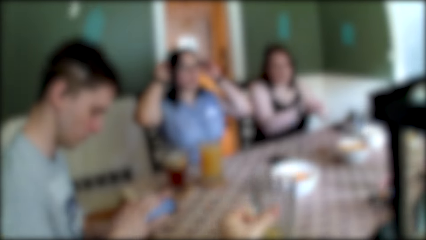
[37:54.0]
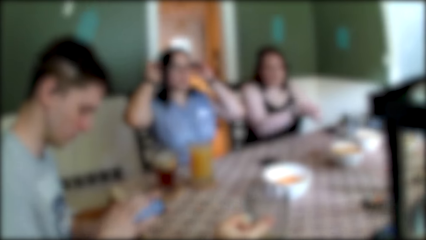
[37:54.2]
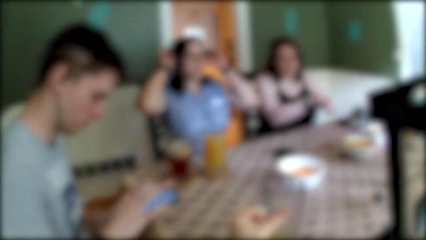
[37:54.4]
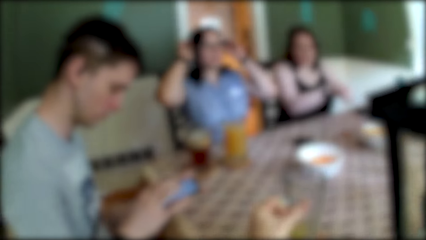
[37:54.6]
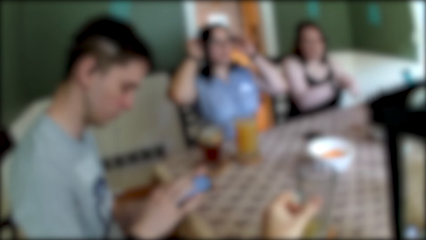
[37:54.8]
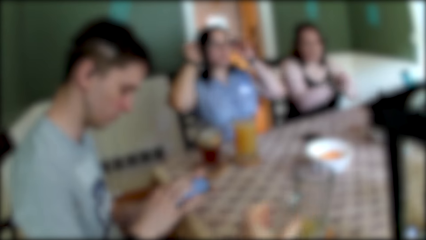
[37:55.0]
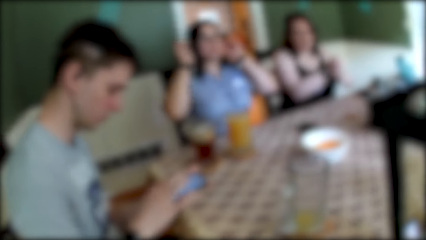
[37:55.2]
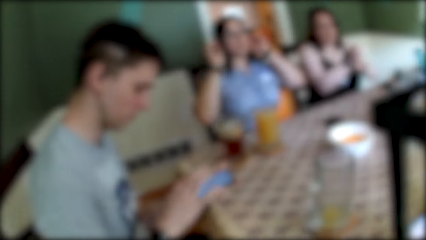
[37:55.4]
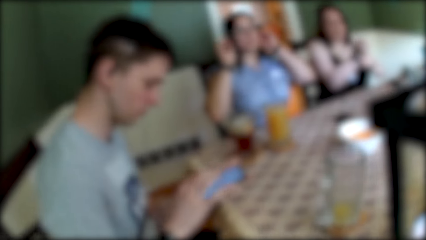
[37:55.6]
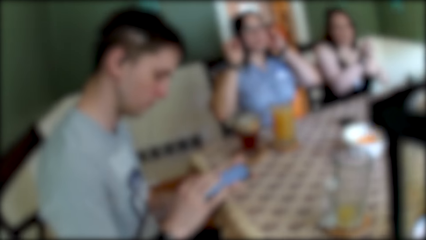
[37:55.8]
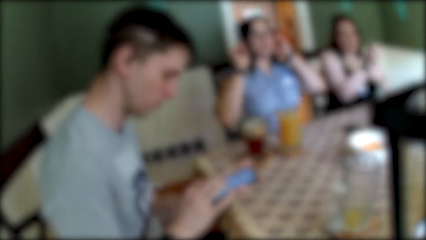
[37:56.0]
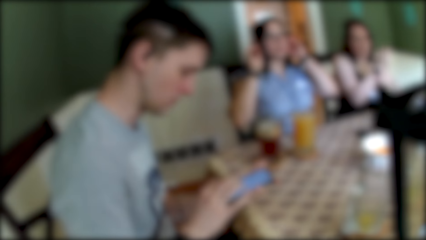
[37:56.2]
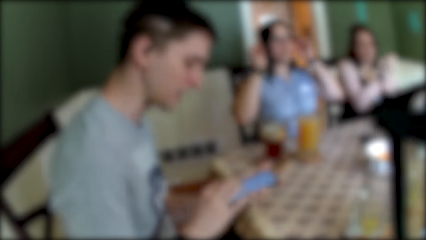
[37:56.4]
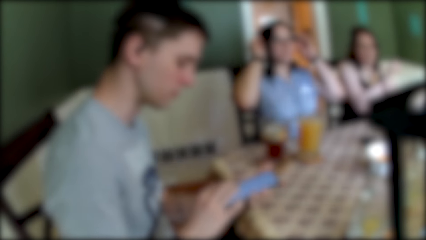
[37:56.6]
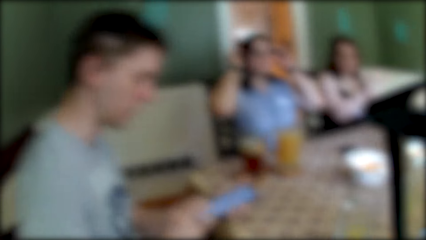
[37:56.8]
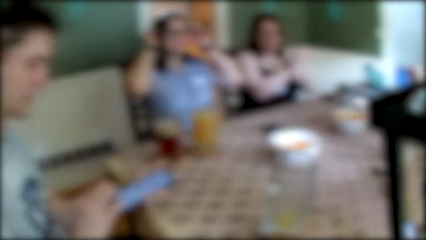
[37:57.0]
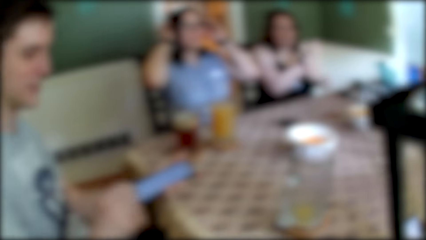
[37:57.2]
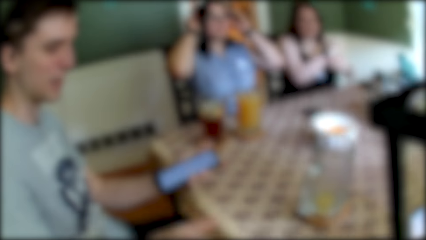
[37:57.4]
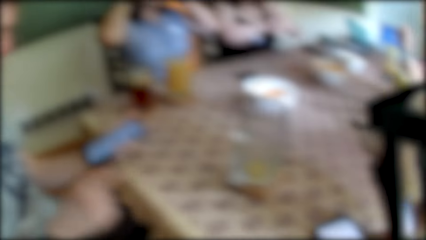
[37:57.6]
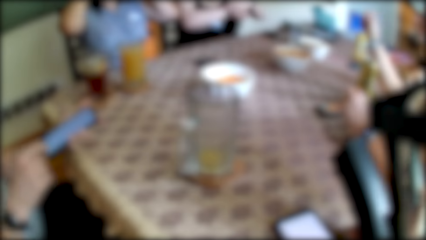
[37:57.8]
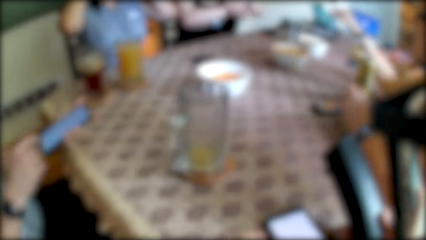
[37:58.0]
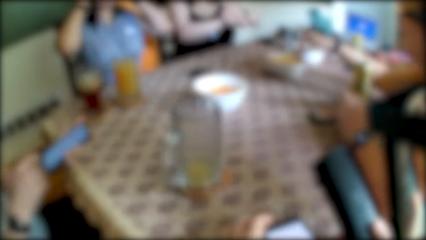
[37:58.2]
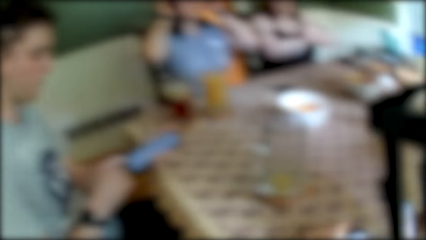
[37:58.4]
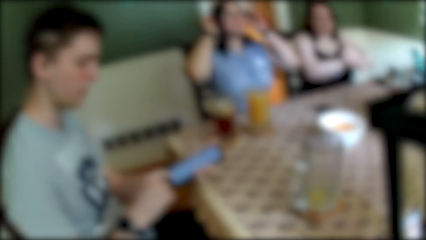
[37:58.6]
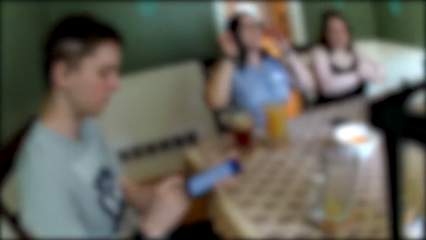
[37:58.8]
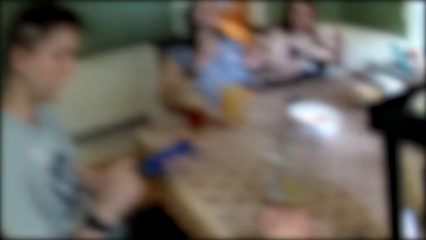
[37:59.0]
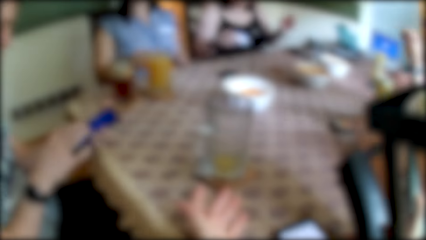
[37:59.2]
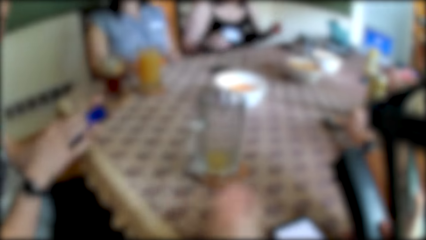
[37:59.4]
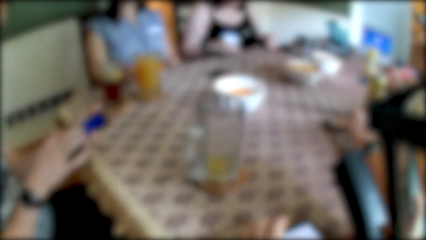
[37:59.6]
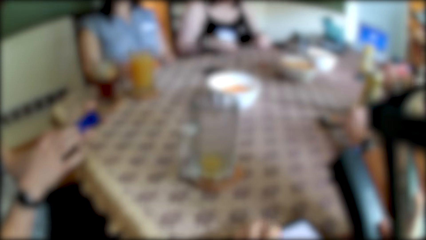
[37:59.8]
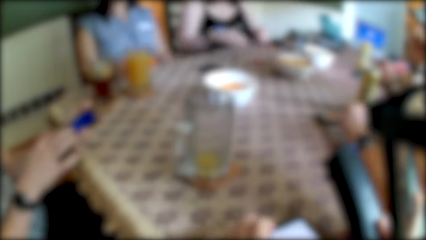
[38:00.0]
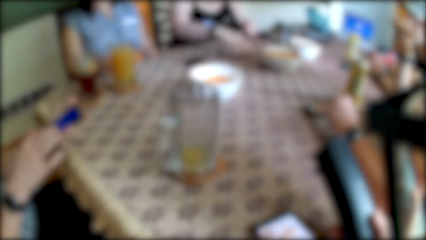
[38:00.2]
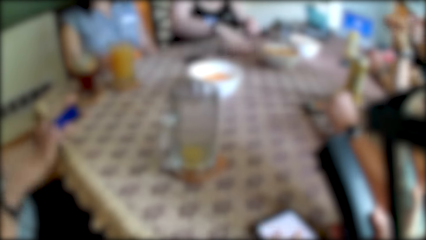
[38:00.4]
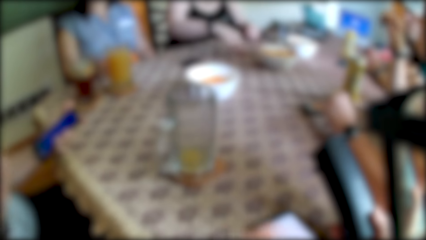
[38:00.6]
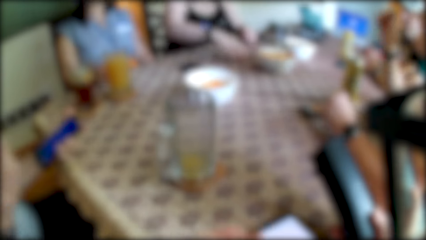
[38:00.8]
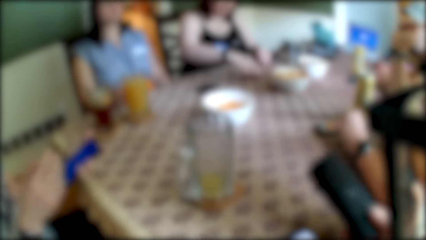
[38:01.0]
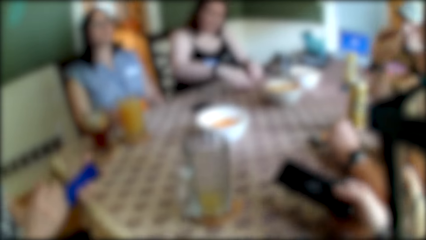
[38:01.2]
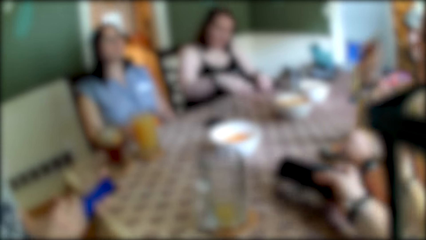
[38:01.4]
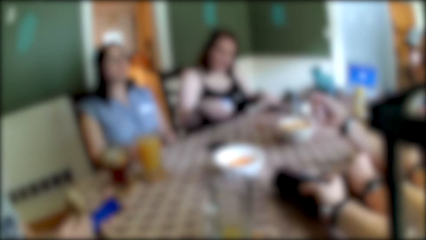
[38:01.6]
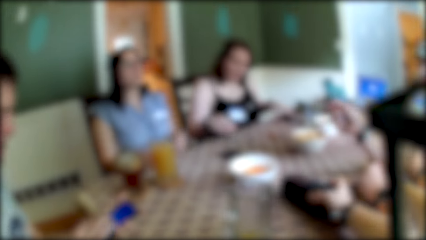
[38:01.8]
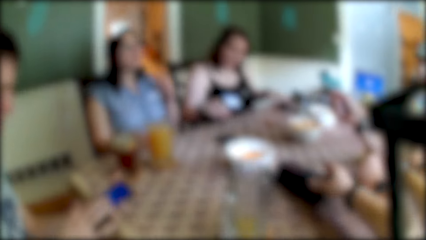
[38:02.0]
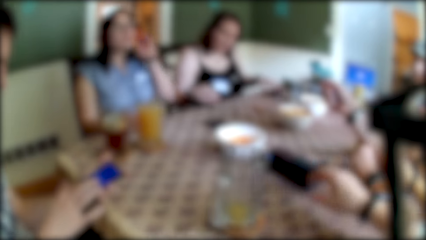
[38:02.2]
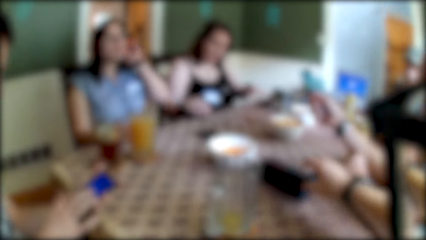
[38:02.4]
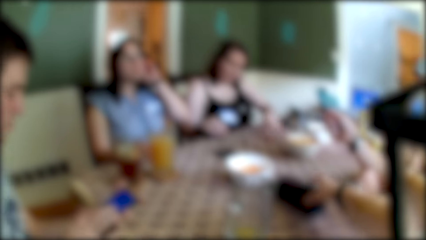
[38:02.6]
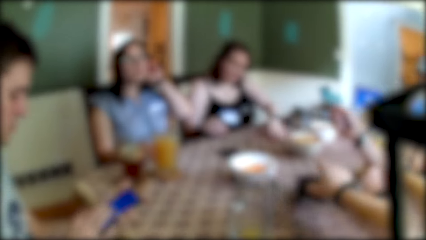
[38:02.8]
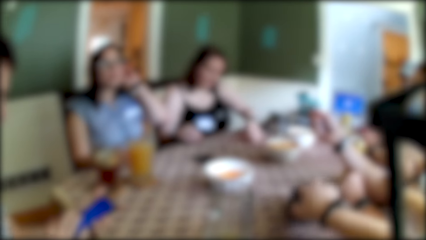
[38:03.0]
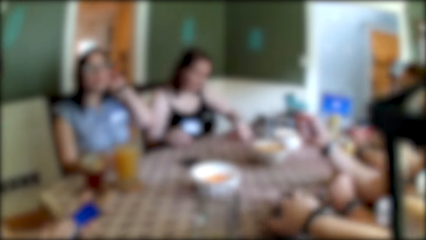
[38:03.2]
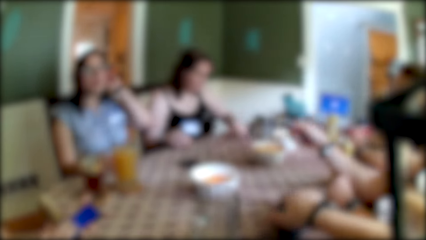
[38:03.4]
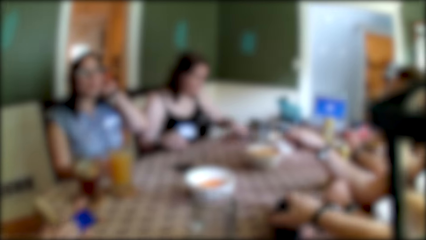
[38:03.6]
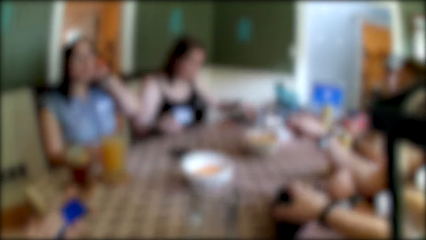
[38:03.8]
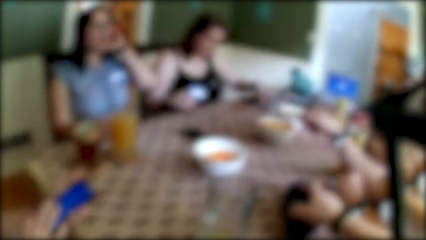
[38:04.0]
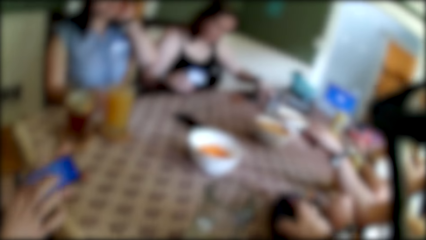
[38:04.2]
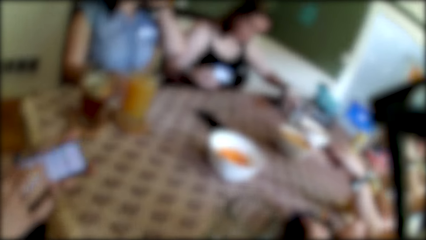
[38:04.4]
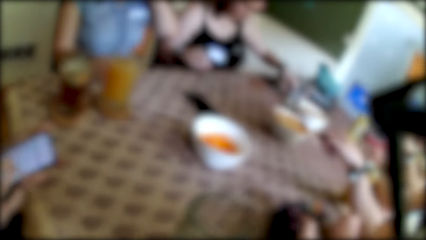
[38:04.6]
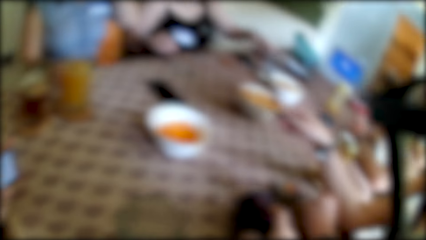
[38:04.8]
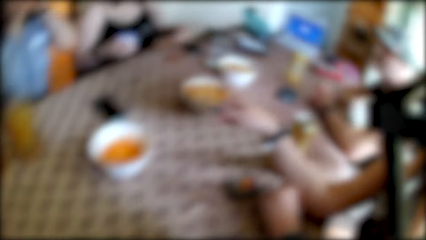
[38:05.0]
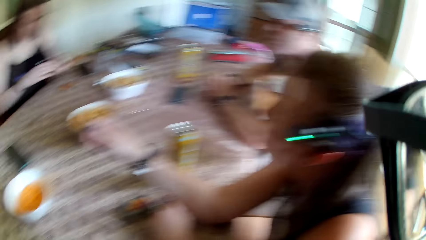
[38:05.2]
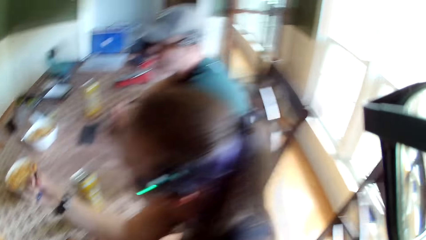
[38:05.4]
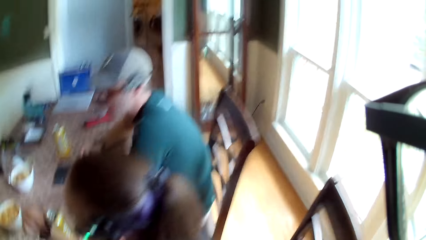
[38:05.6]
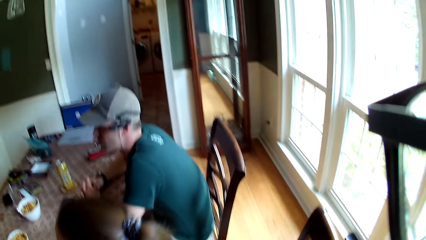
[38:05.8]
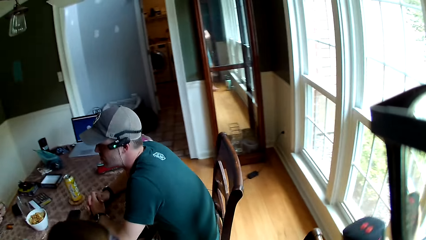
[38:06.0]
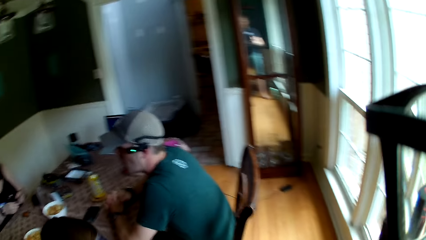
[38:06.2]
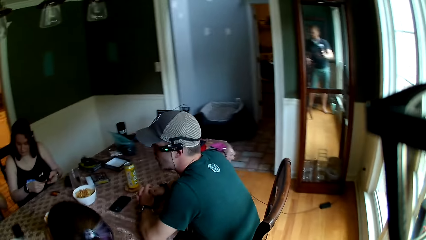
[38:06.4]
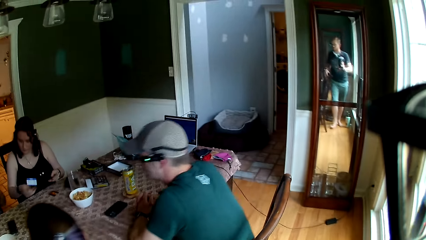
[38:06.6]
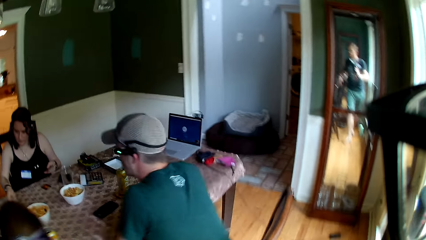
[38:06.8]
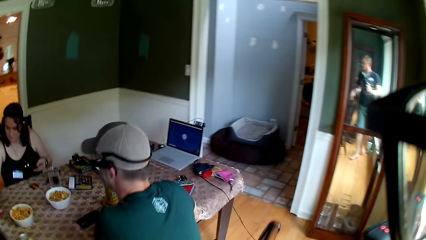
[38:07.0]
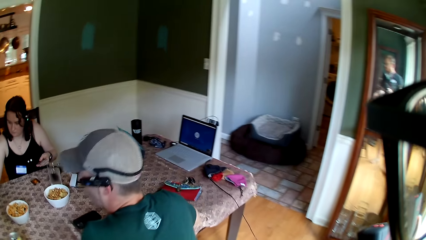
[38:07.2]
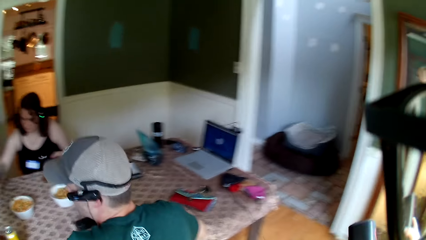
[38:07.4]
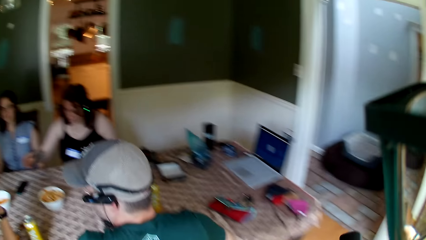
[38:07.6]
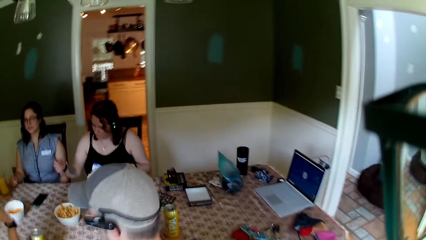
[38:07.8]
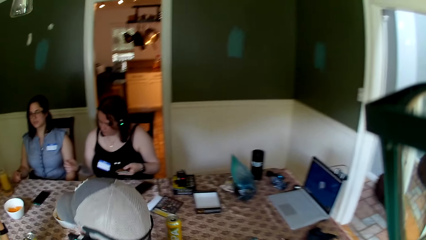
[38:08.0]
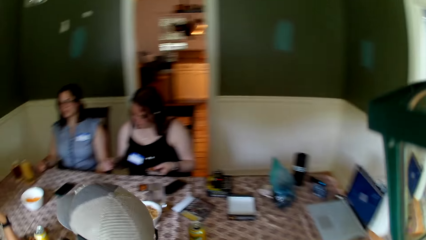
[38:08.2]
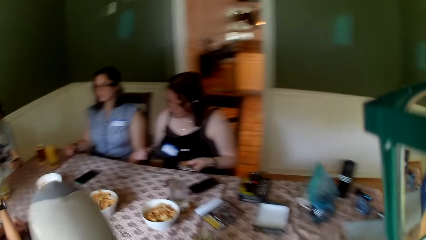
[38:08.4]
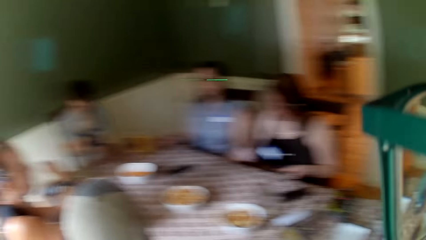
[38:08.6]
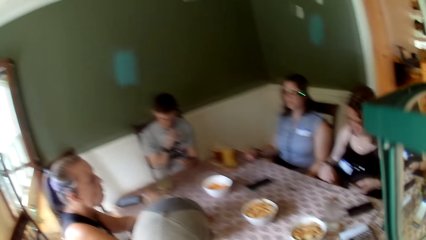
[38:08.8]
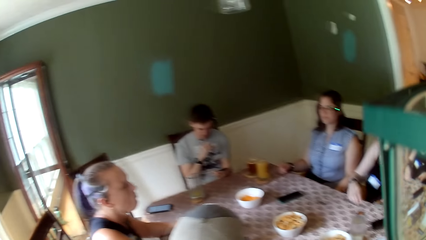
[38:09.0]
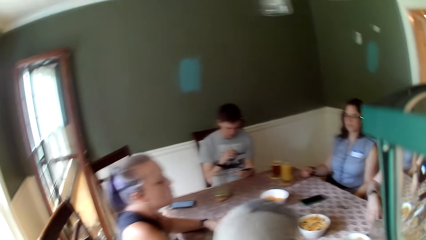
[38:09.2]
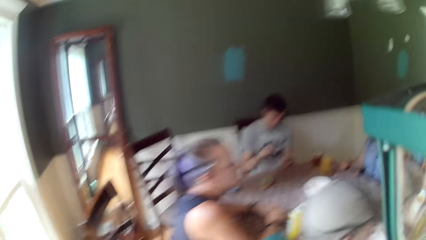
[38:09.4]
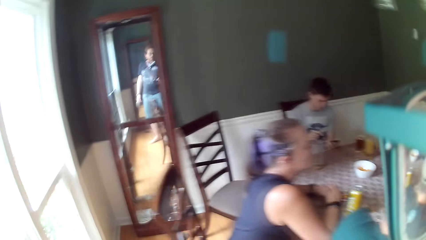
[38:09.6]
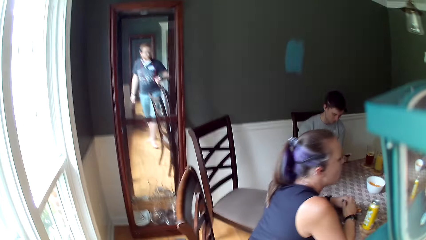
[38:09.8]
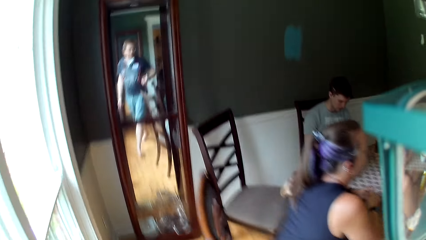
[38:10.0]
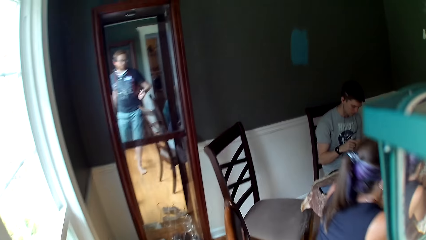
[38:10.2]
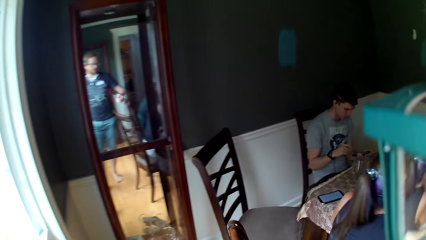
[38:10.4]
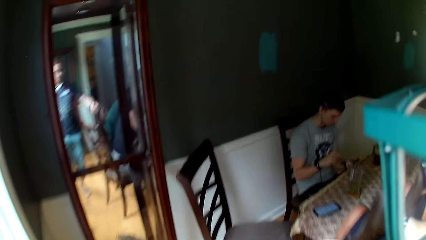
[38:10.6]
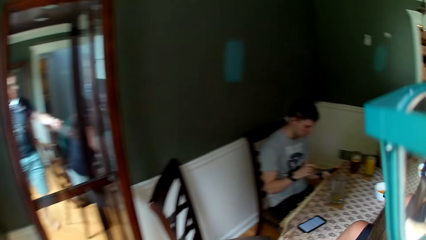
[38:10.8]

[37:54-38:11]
The camera wearer drops the glass cup on the coaster on the table with his left hand. He talks to a man. A woman places both hands on the table. The camera wearer drops the bluetooth speaker on the table with his right hand. He adjusts the bluetooth speaker on the table with his right hand. The woman drops the card on the table with her right hand. The camera wearer walks around the room.
